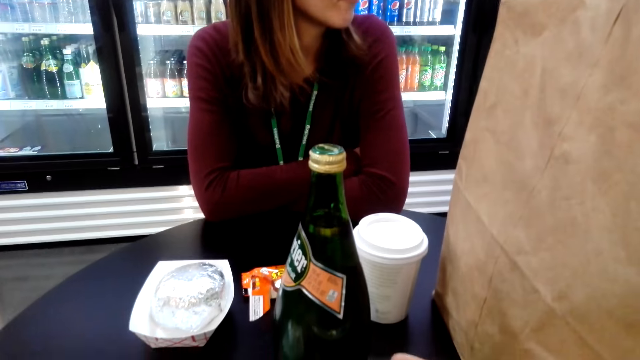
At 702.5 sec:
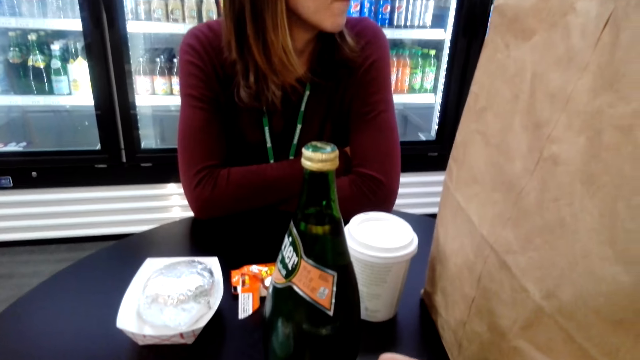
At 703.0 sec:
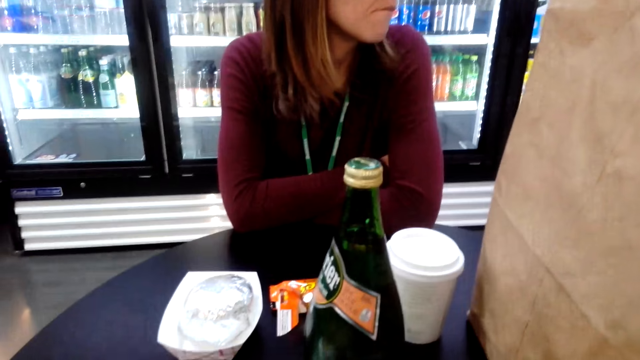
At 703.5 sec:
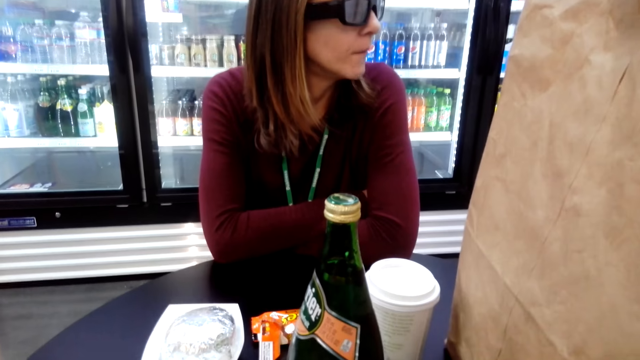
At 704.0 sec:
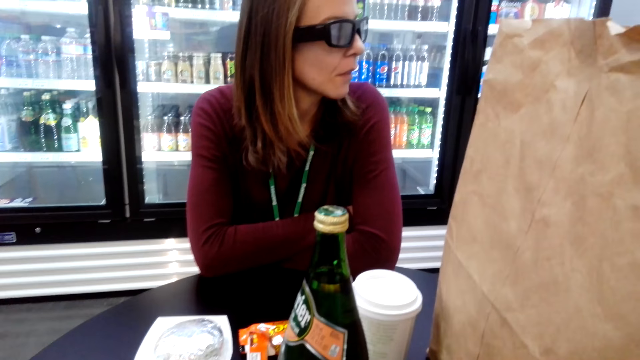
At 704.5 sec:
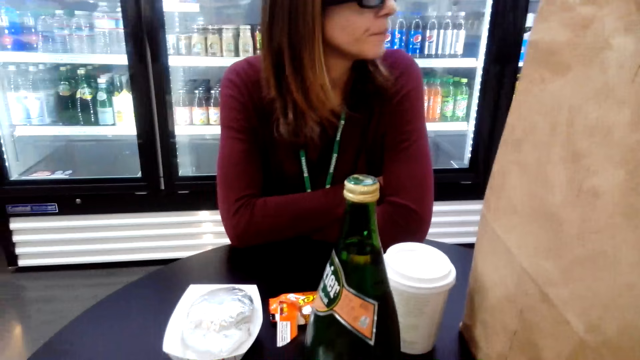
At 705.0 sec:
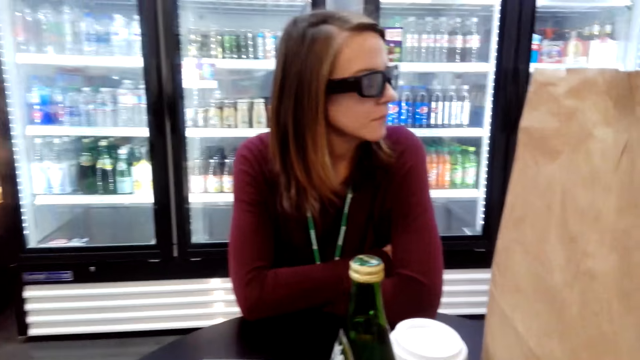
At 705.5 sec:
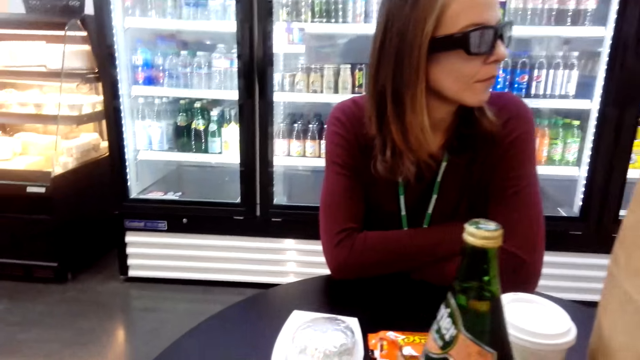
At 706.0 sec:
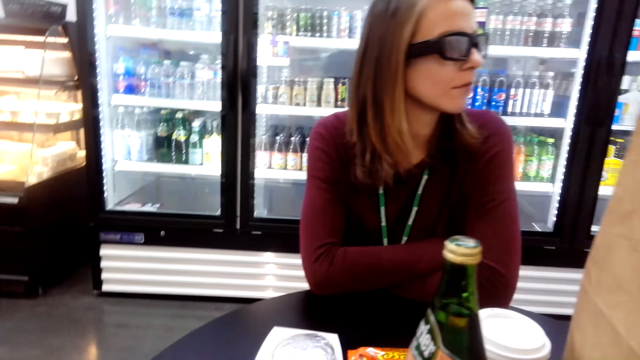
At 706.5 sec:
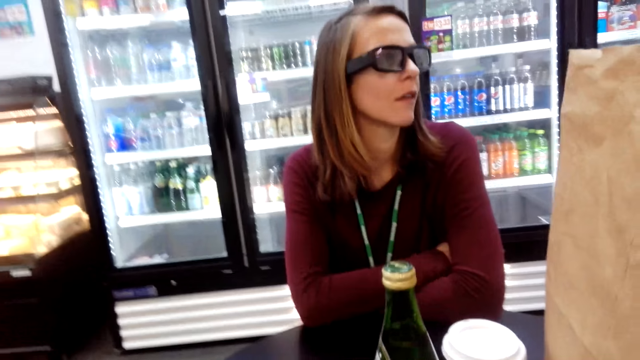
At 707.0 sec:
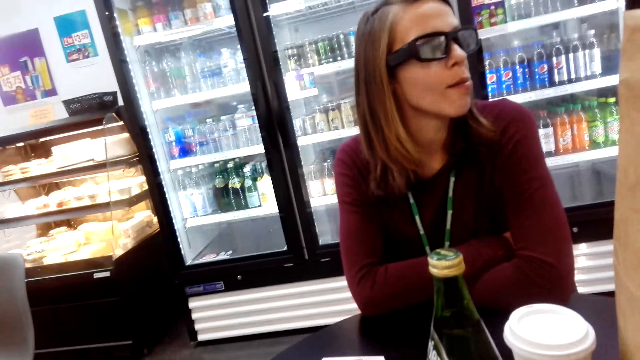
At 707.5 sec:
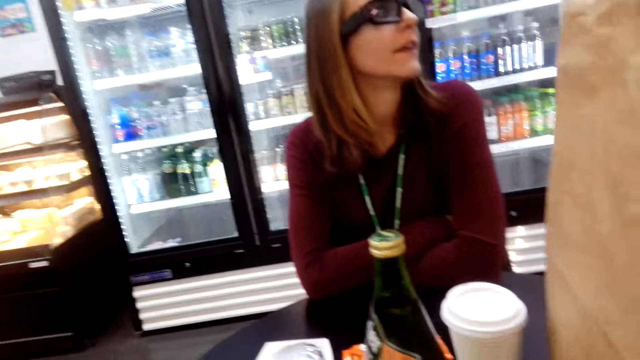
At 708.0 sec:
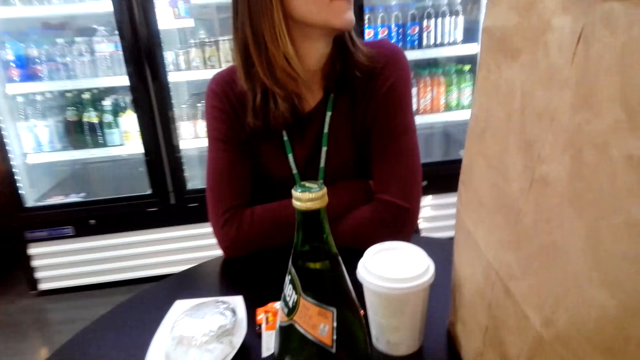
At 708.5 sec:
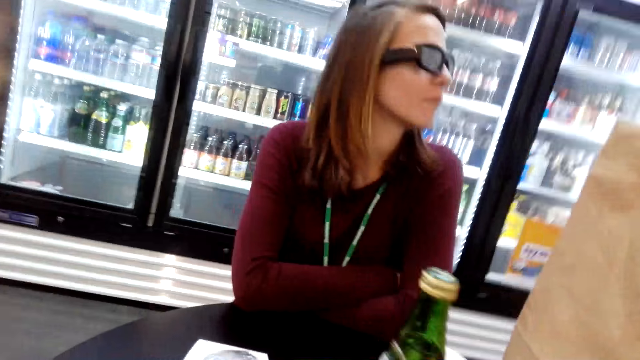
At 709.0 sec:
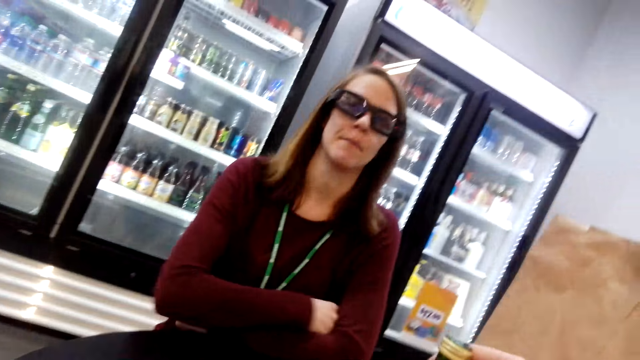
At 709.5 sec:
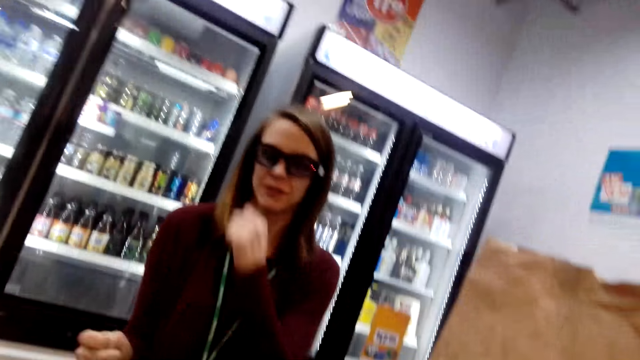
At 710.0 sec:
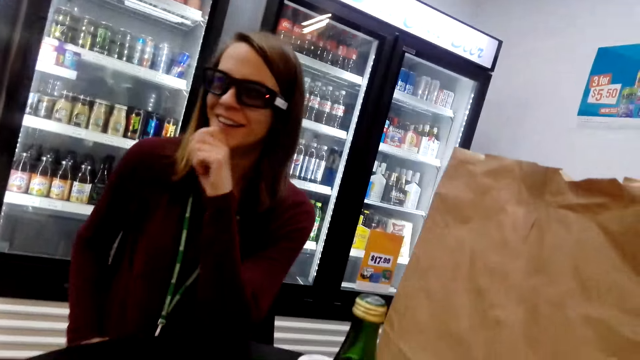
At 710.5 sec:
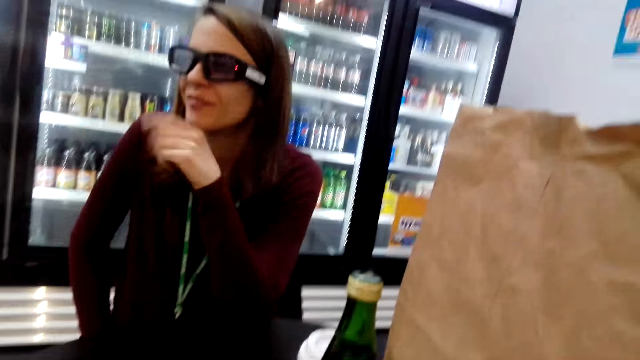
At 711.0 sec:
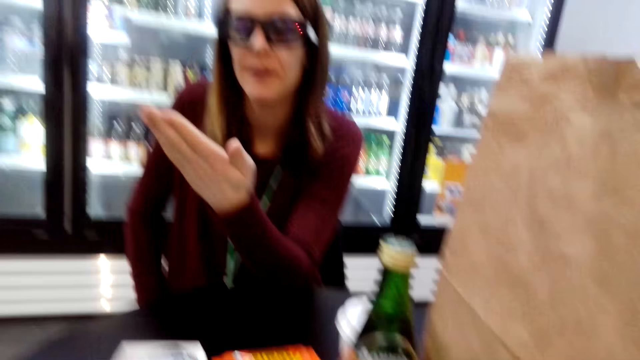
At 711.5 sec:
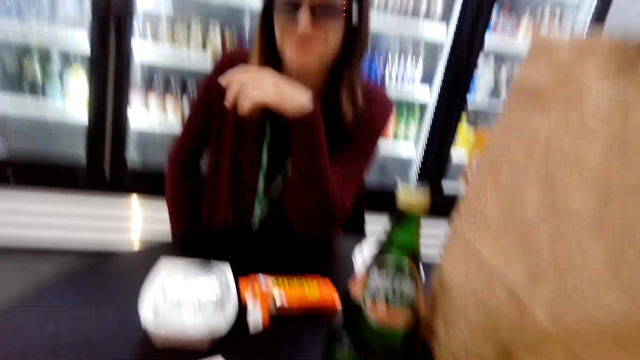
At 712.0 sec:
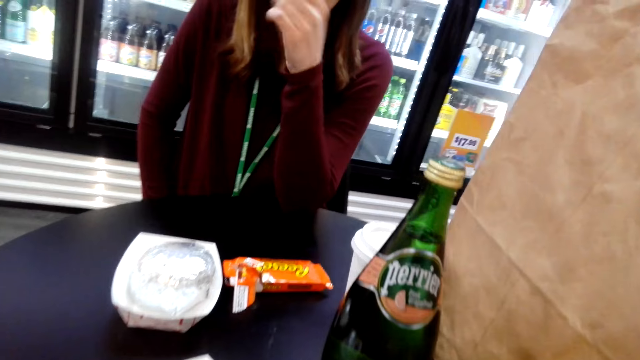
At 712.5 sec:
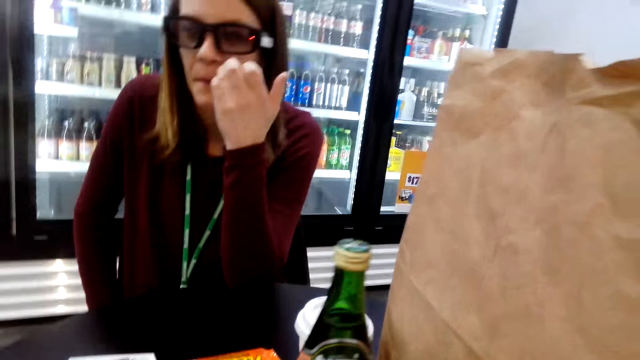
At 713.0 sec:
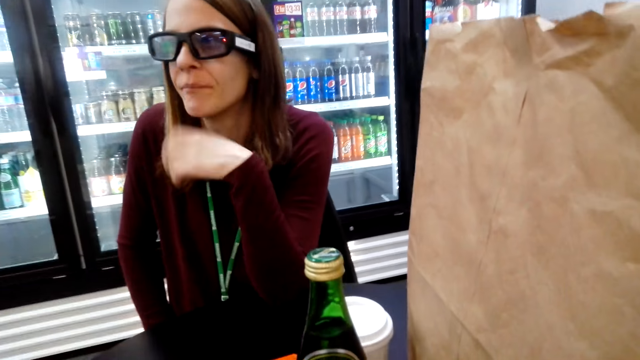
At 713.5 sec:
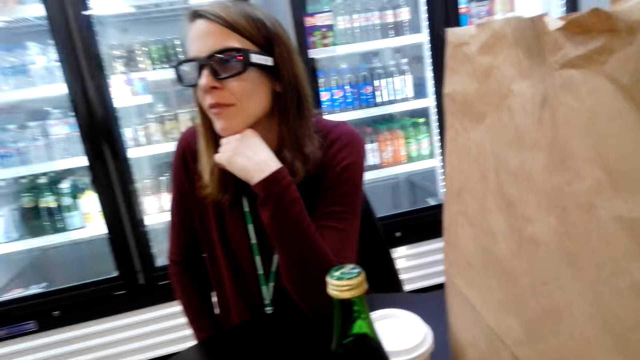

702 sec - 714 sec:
A woman speaks to the camera wearer.

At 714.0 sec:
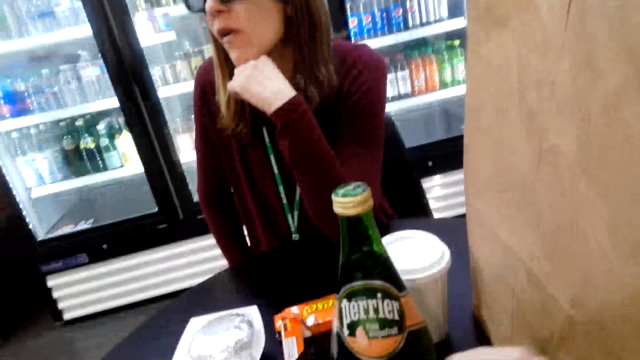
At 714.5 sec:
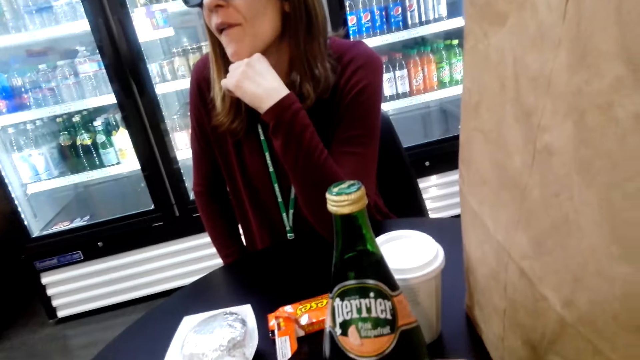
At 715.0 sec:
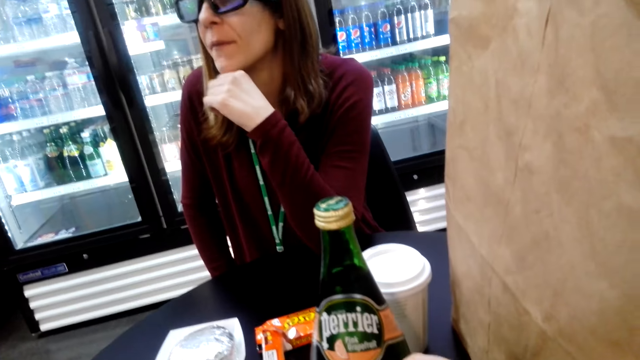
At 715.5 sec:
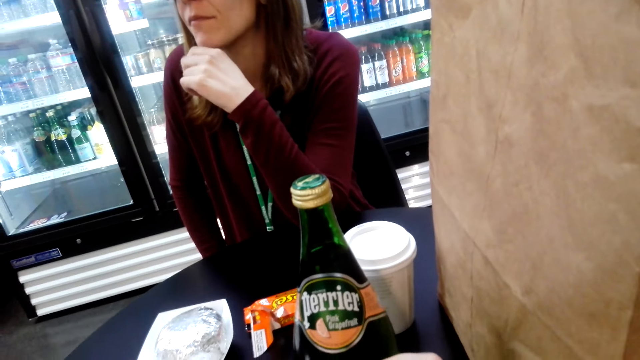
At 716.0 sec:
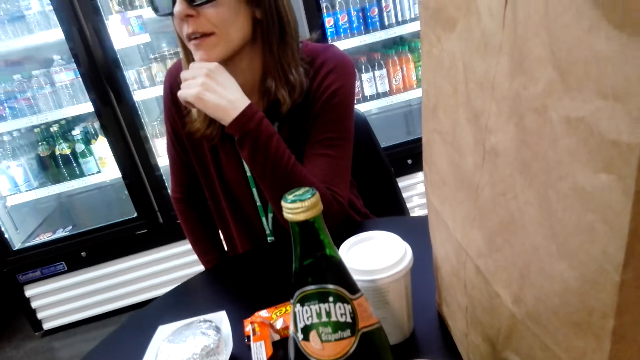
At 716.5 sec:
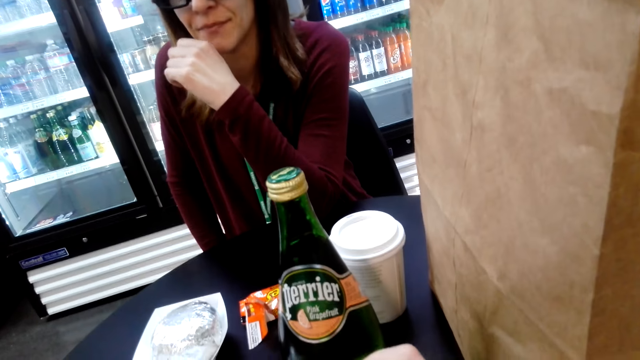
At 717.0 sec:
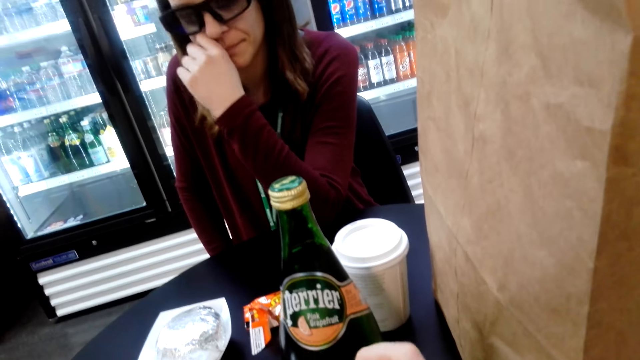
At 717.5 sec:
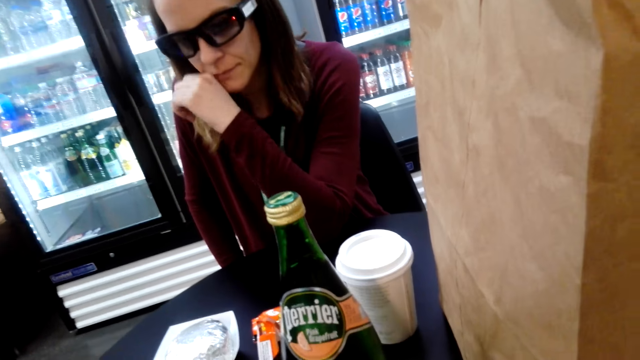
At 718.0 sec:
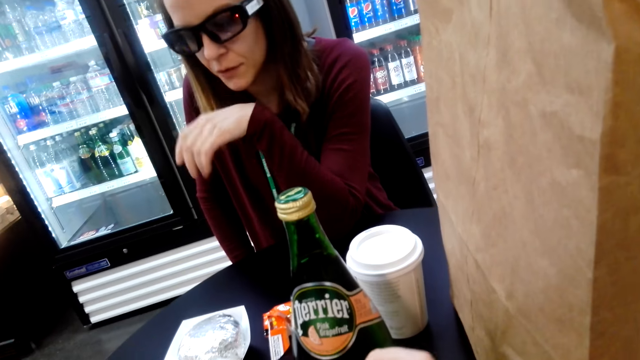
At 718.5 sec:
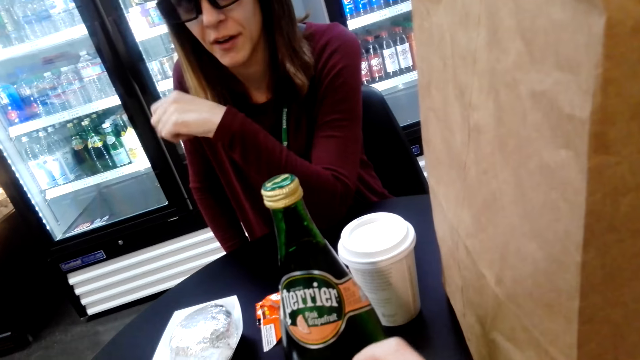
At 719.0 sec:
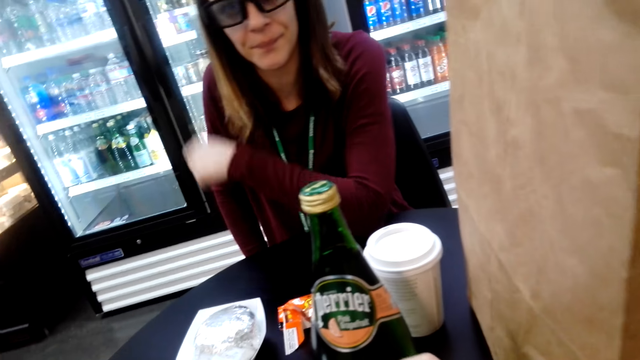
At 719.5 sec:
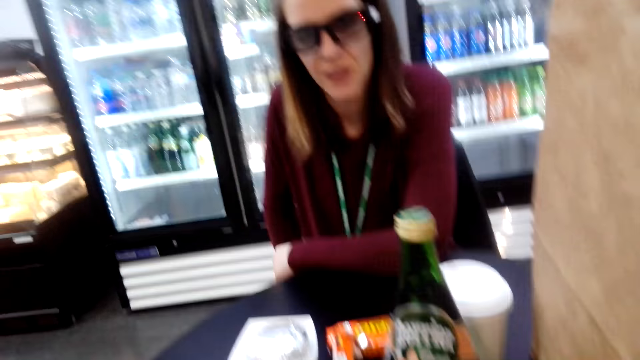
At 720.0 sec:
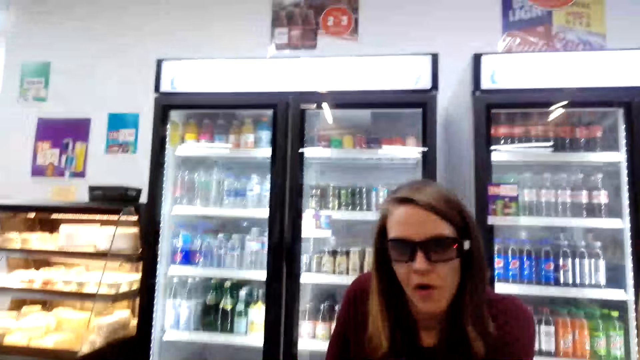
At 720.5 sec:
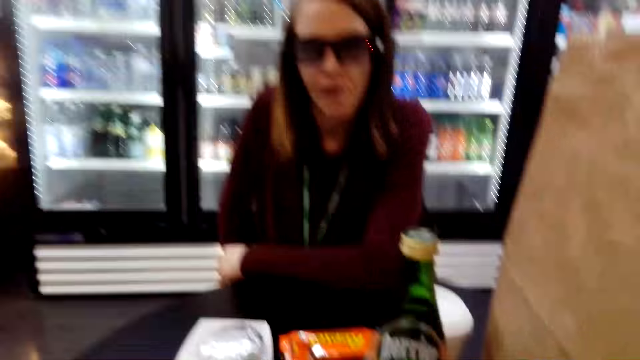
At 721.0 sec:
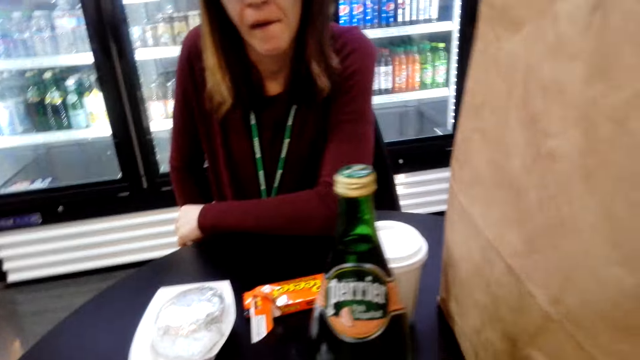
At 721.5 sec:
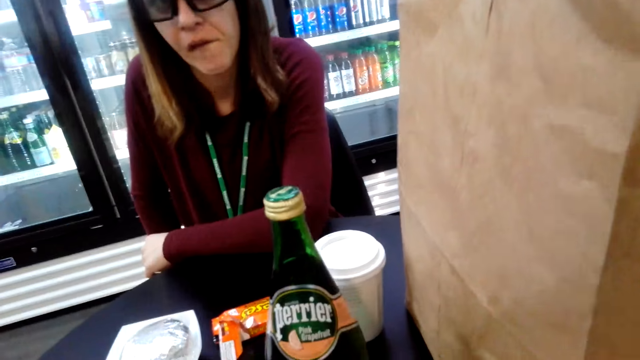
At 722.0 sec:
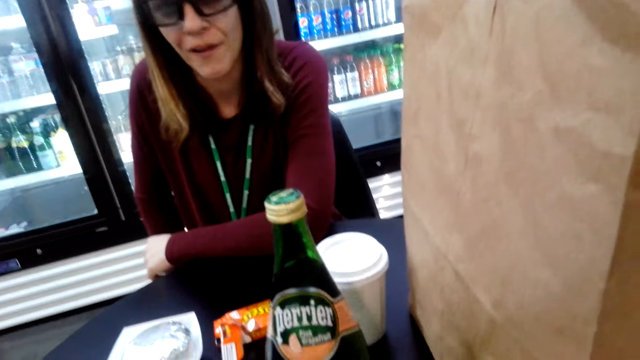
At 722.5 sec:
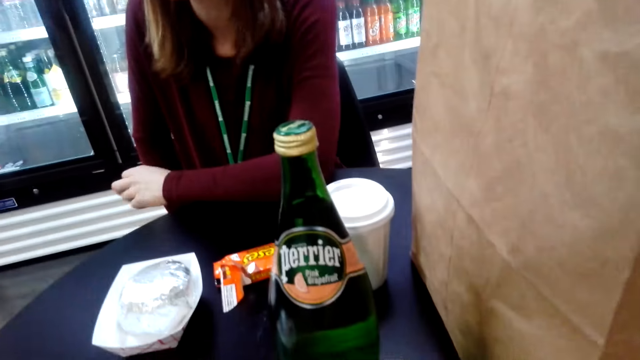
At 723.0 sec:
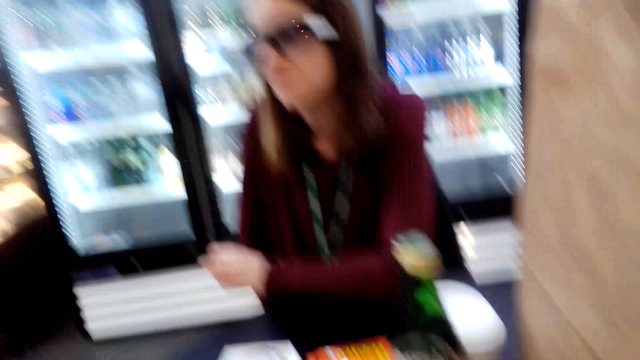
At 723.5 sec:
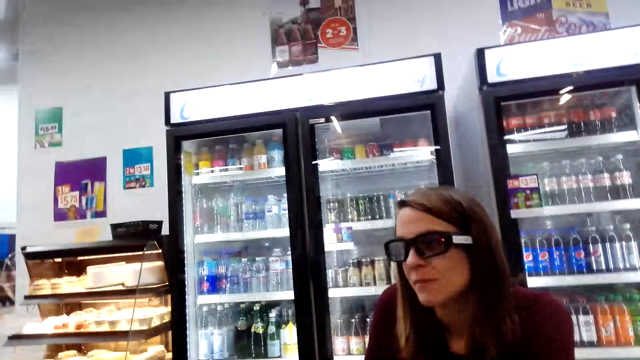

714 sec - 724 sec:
The camera wearer speaks to a woman.
